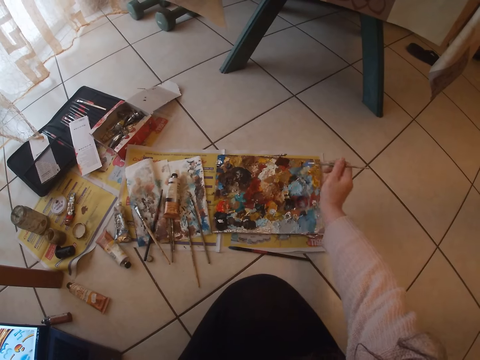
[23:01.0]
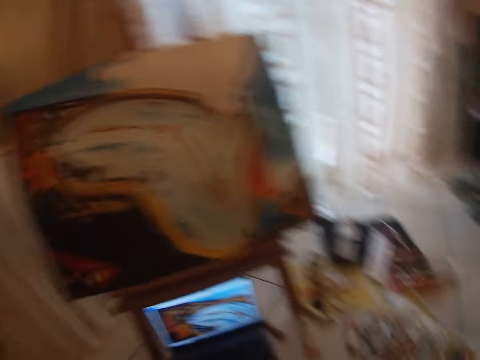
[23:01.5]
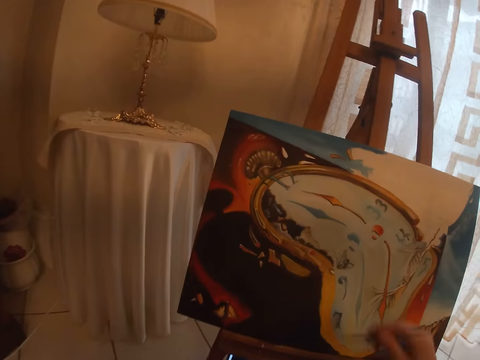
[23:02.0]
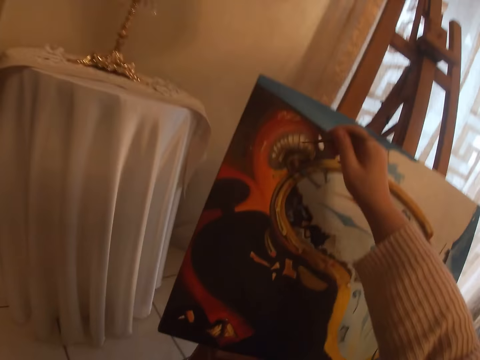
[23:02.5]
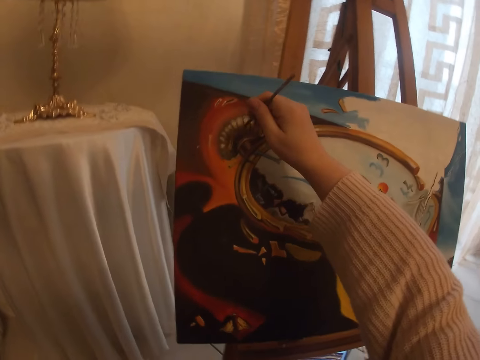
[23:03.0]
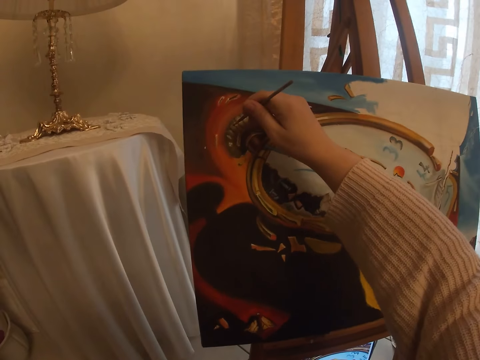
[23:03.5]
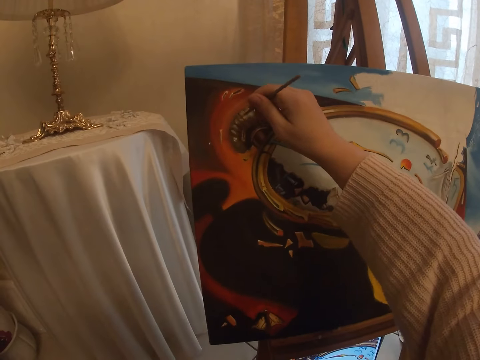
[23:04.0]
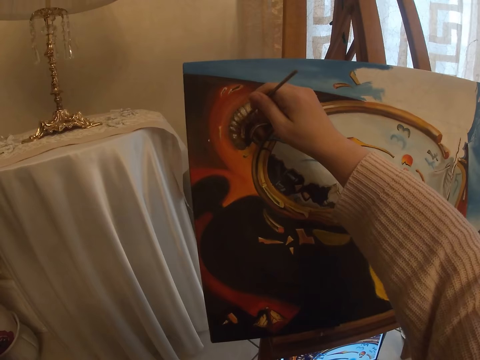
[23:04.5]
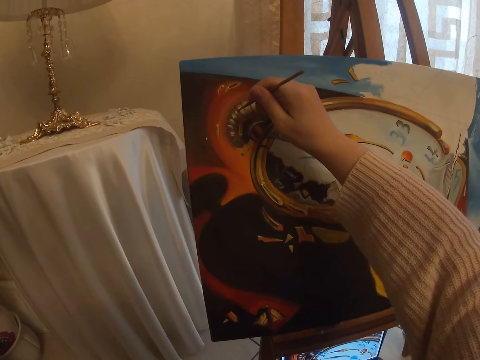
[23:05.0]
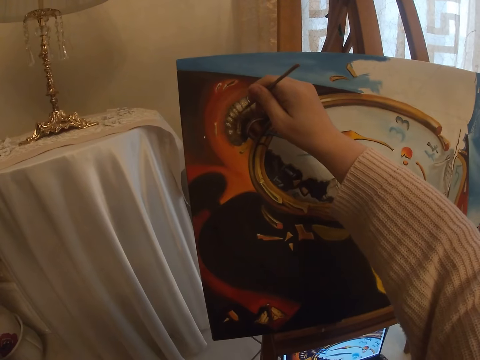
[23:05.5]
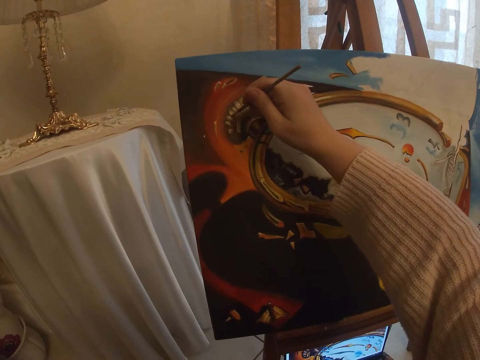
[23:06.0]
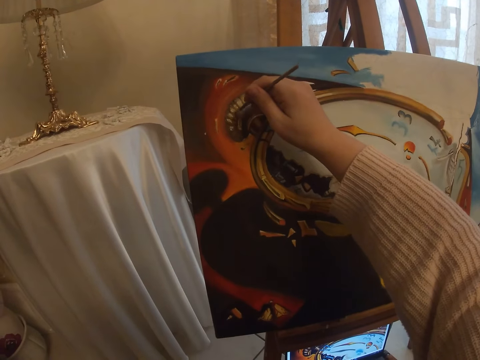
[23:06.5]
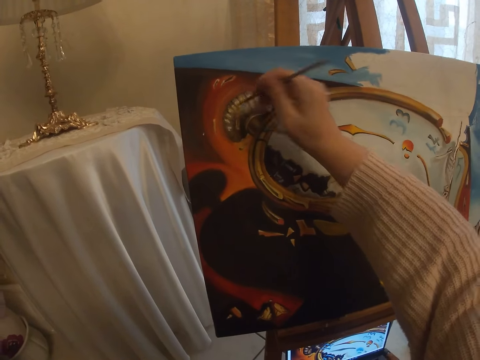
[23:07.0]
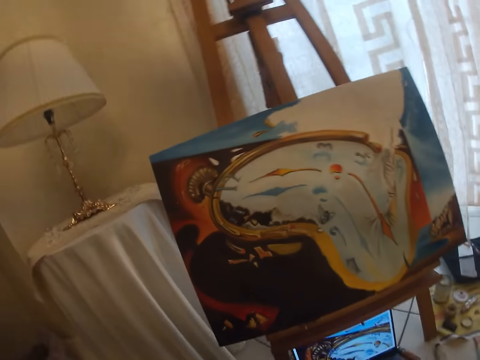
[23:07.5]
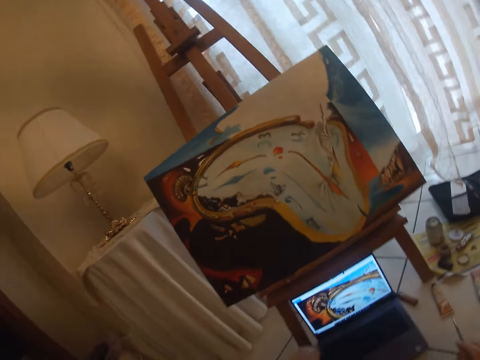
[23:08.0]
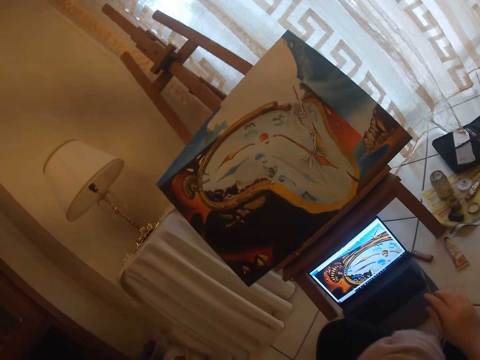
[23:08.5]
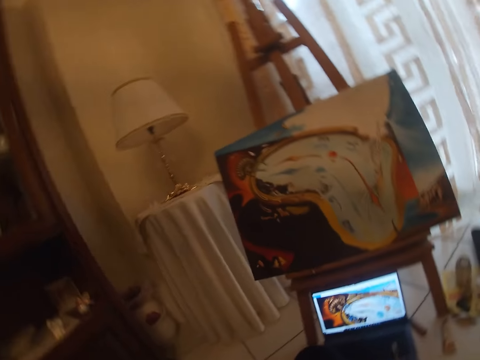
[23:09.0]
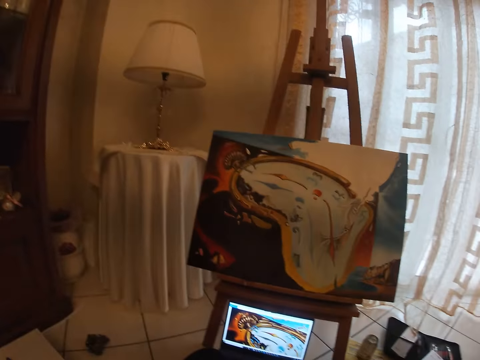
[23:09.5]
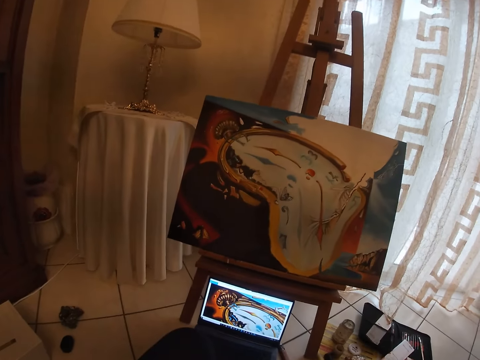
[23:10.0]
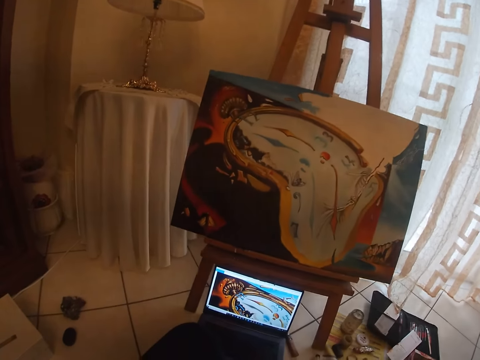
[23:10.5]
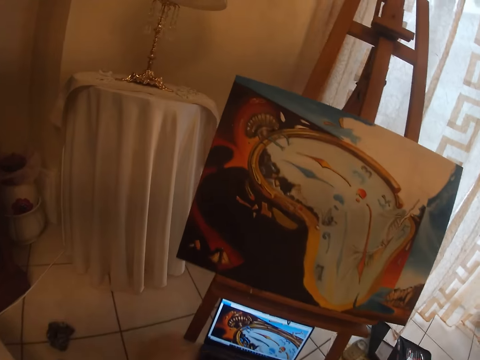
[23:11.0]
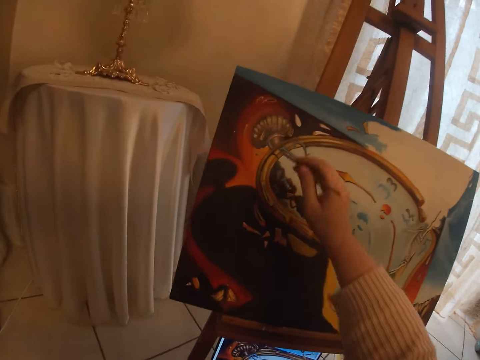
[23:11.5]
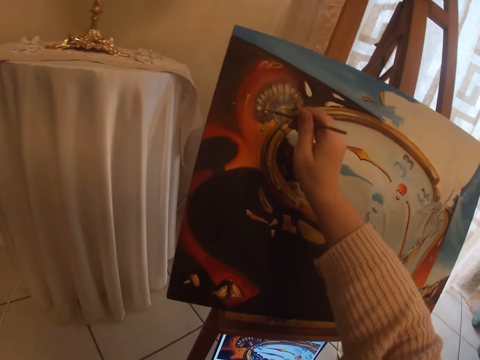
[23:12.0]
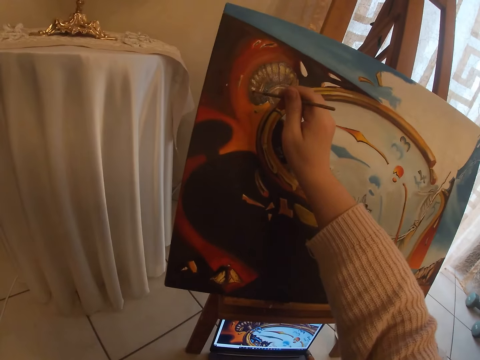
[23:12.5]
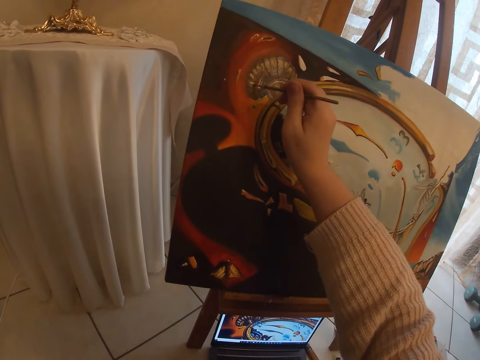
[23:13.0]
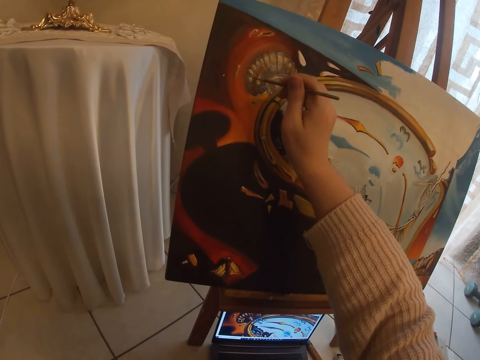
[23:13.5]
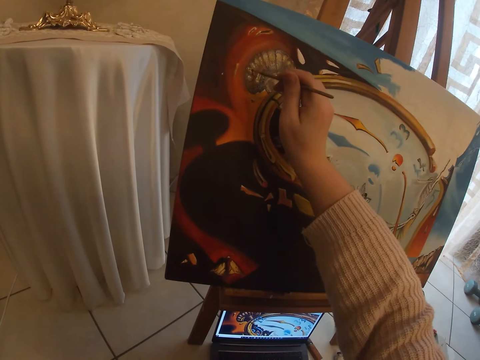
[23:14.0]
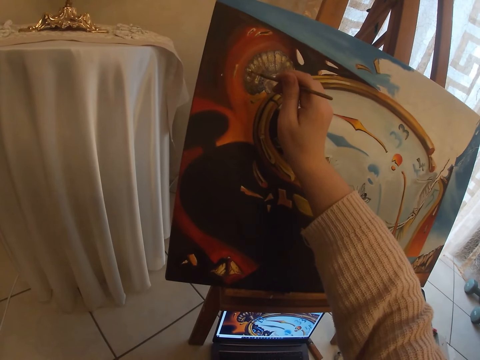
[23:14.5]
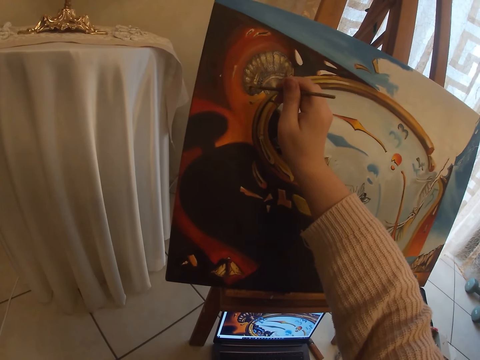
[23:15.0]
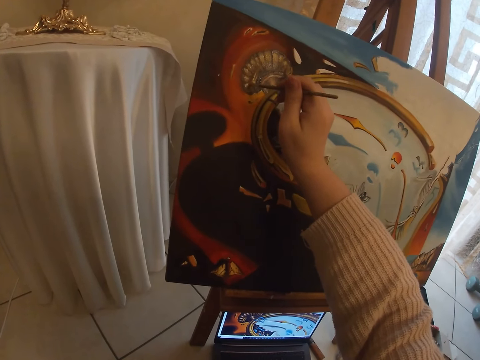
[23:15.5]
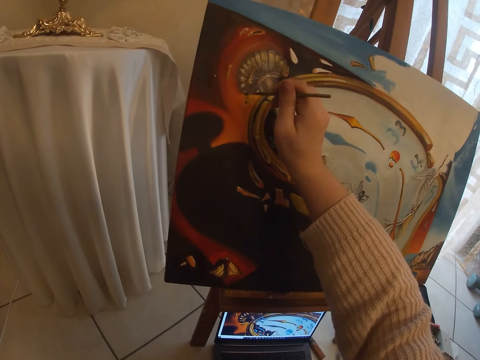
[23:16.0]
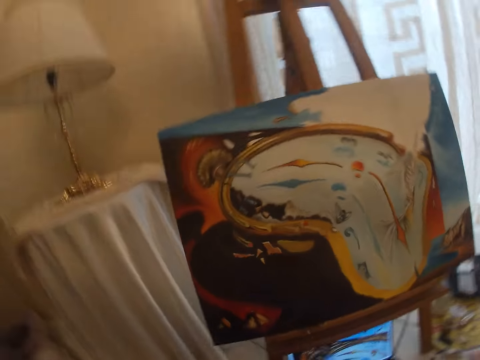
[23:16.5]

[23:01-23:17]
The camera wearer paints with the paint brush on an art work on the canvas. They paint with the paint brush on the art work on the canvas again.

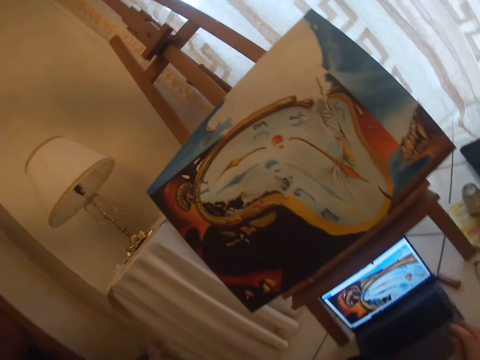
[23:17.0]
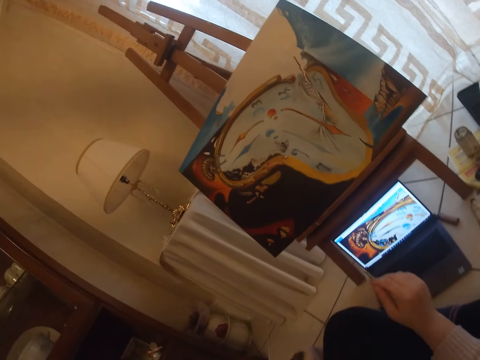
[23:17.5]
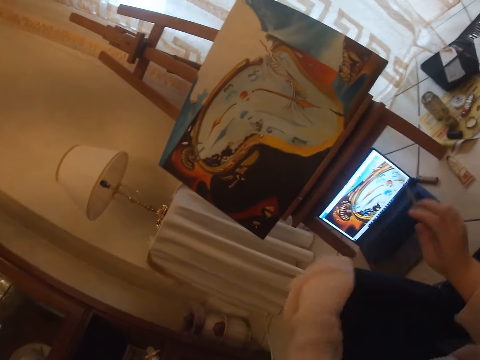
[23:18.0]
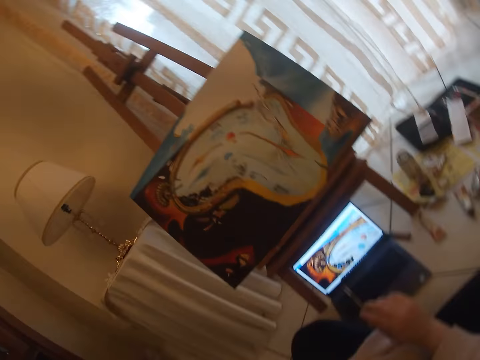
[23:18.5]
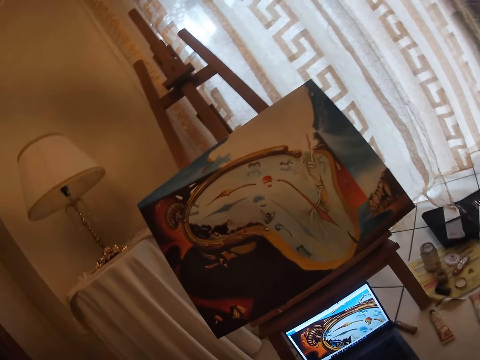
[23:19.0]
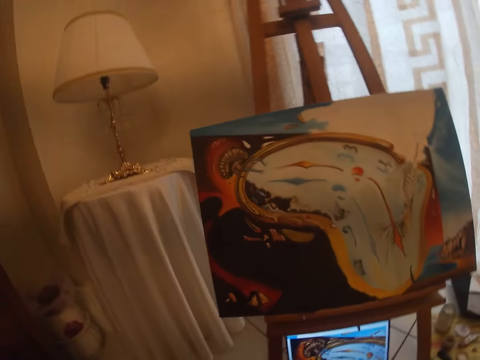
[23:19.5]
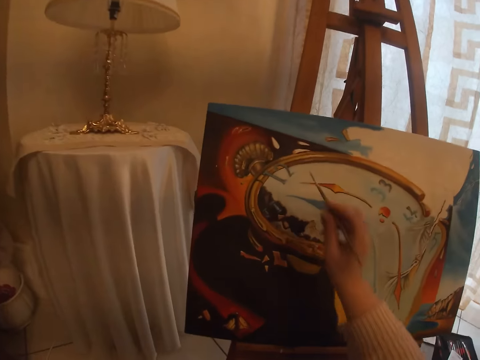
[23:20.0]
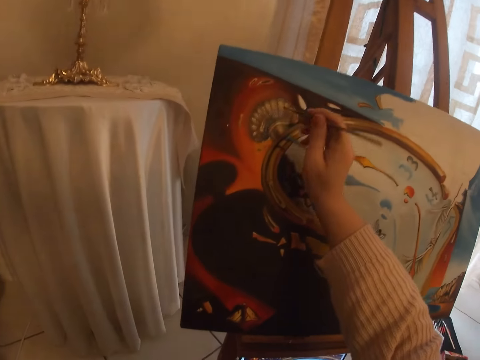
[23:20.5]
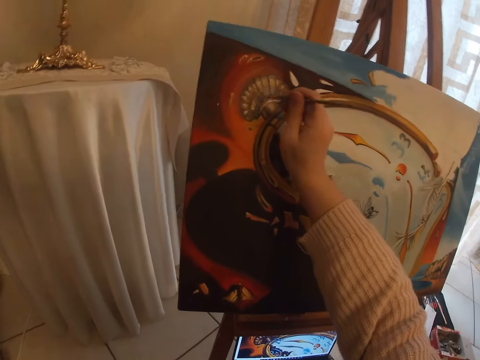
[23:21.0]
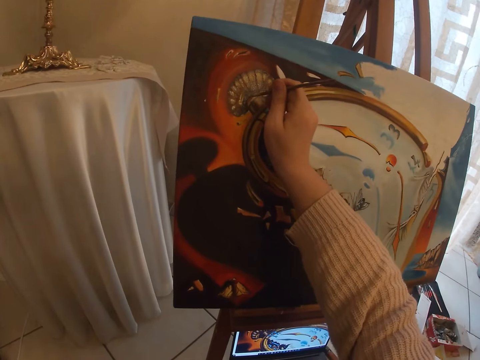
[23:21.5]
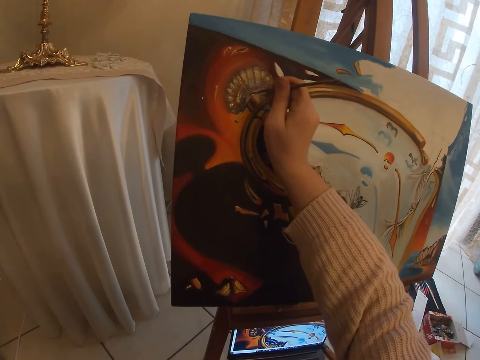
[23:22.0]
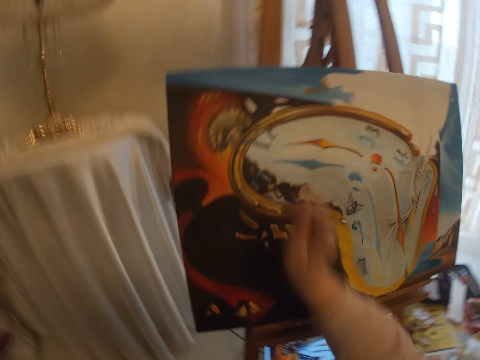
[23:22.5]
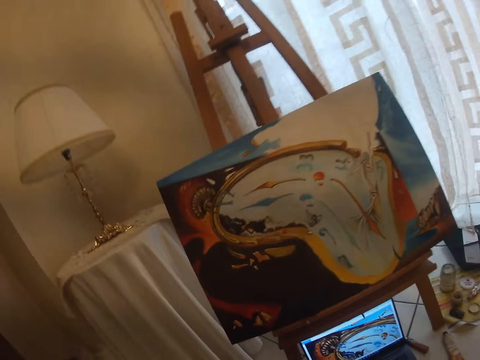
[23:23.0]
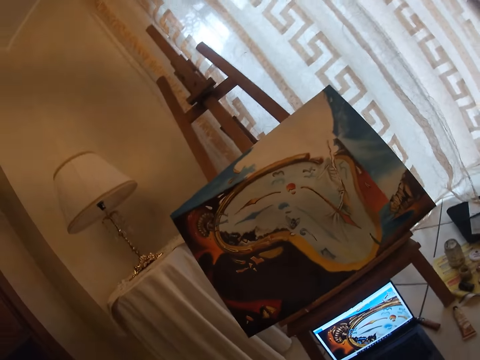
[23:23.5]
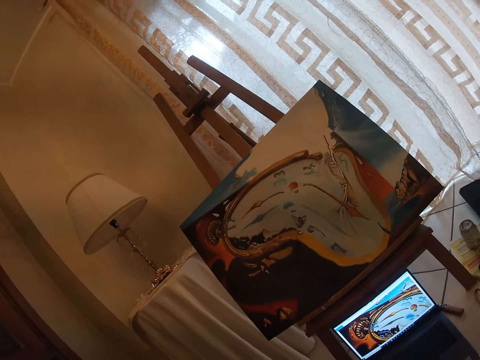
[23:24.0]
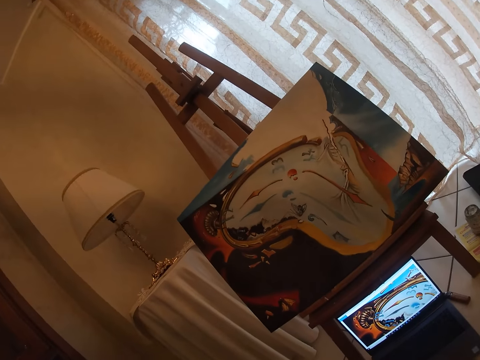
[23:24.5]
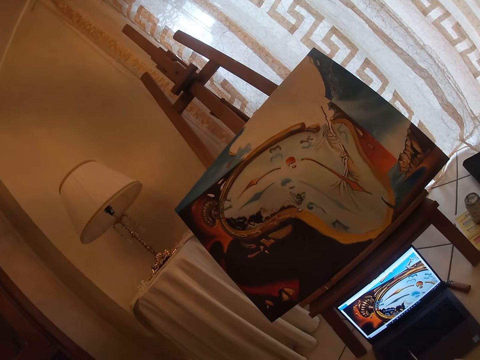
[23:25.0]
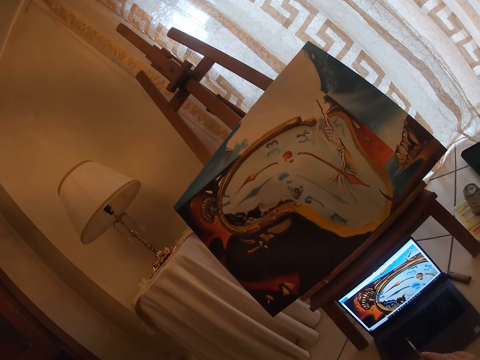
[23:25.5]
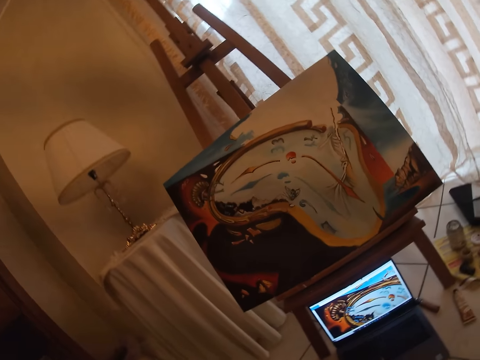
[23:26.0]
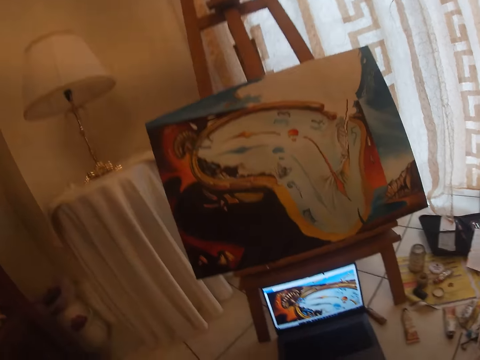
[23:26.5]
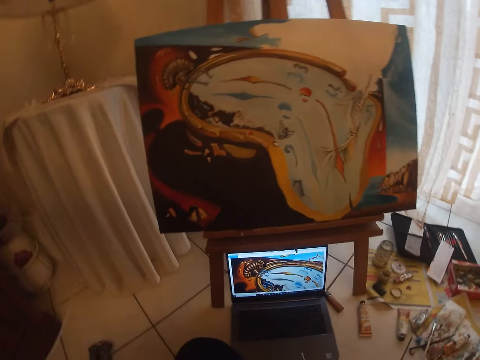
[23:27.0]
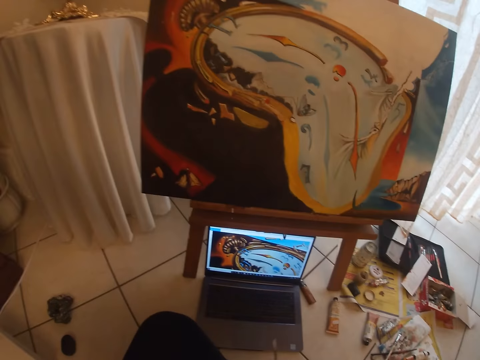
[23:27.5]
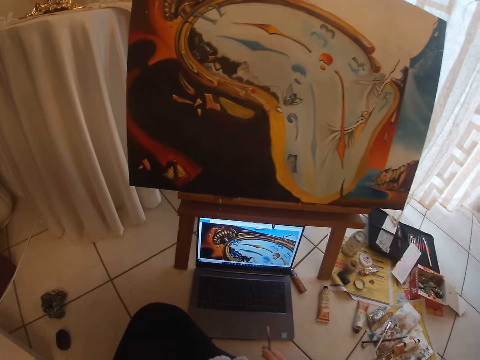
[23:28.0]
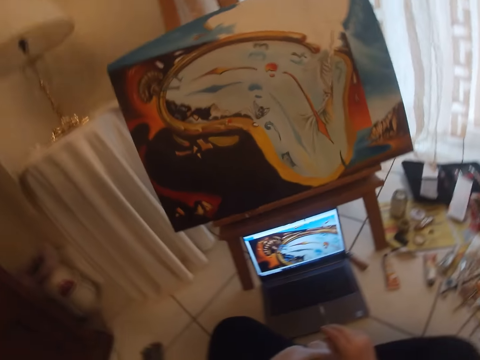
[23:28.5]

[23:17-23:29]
The camera wearer touches a part of the art work with the paint brush. They look at the painting.
